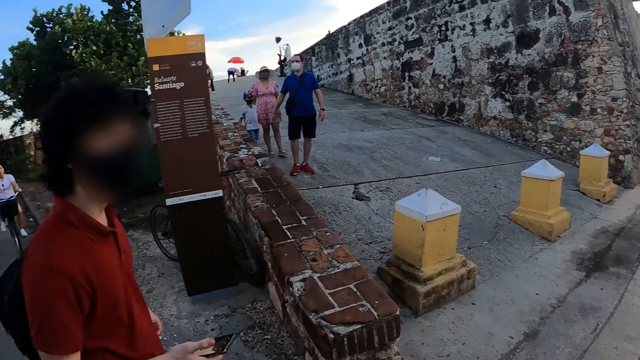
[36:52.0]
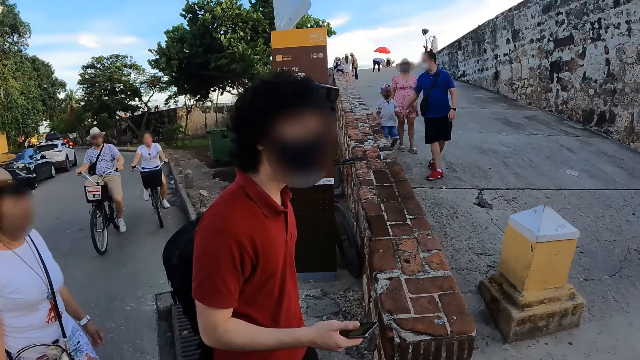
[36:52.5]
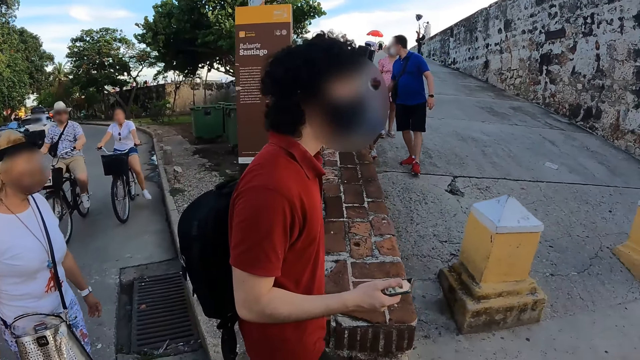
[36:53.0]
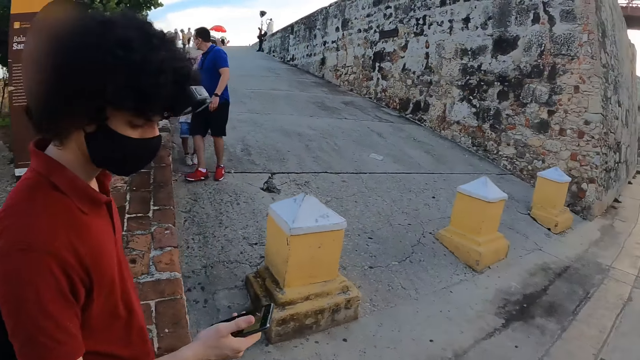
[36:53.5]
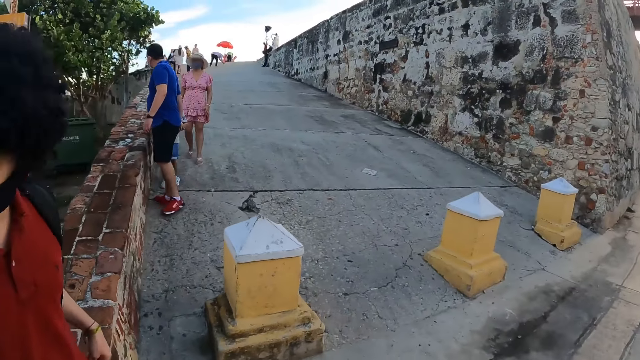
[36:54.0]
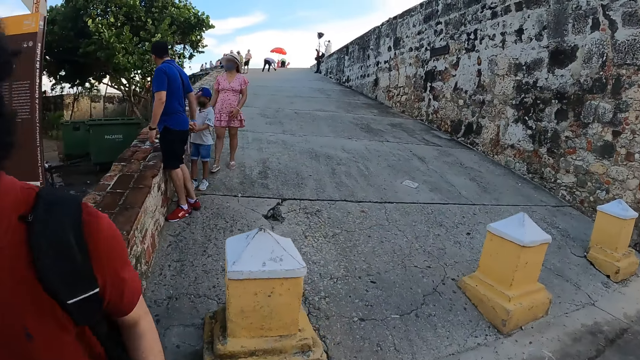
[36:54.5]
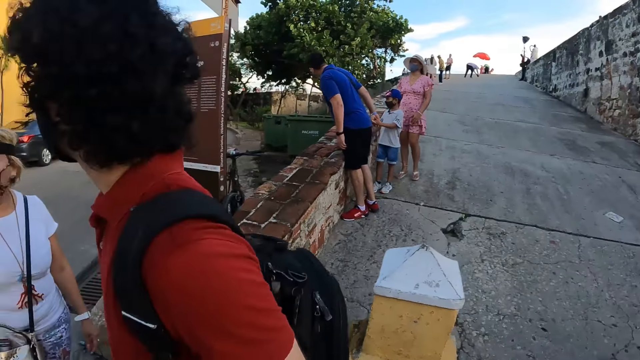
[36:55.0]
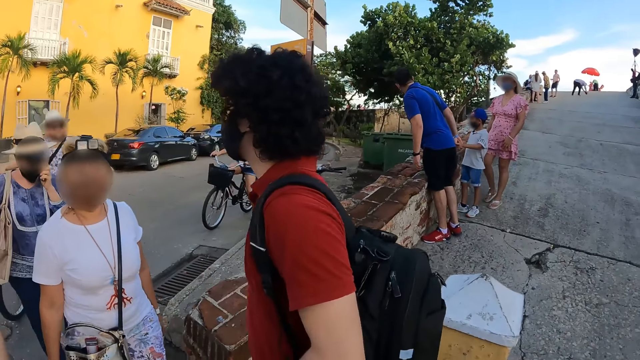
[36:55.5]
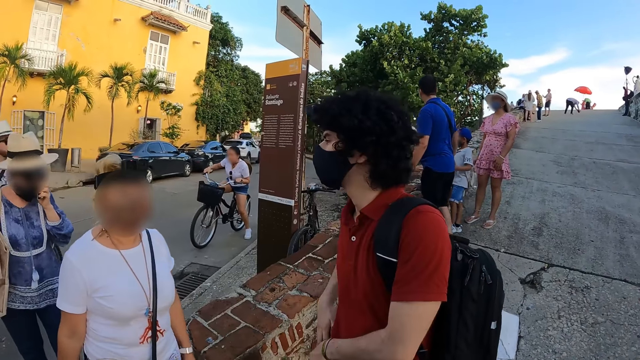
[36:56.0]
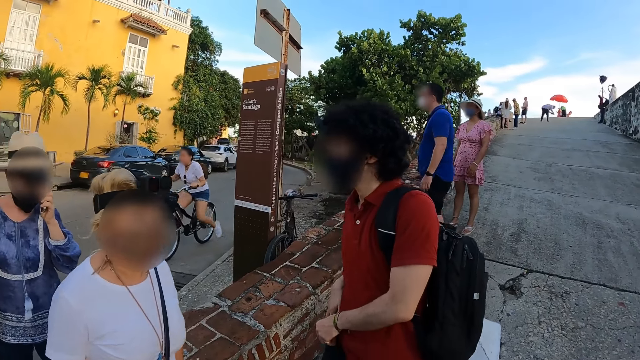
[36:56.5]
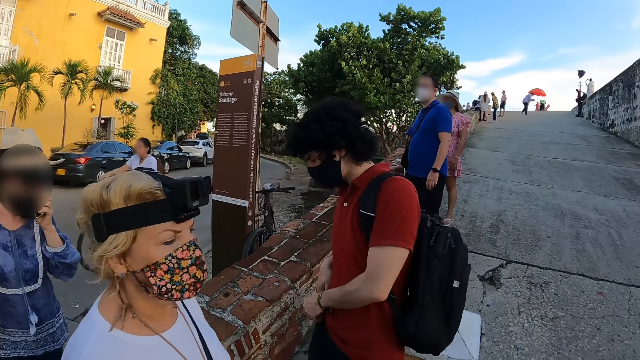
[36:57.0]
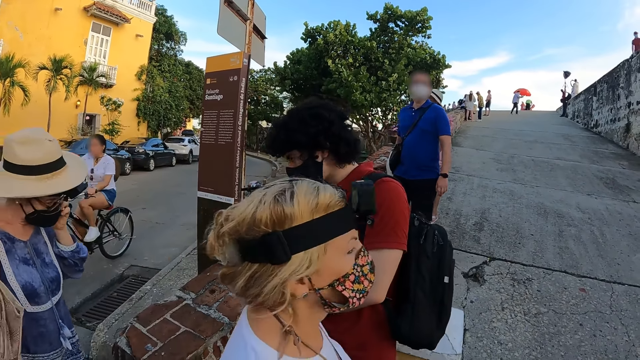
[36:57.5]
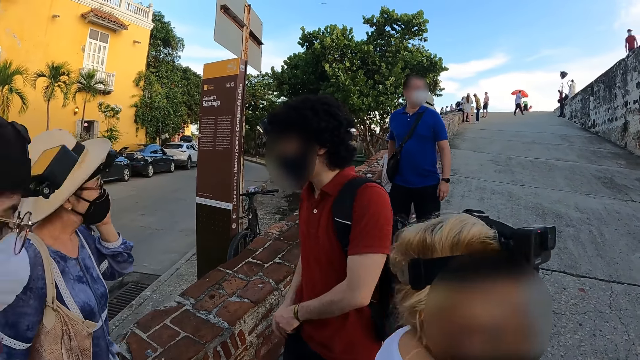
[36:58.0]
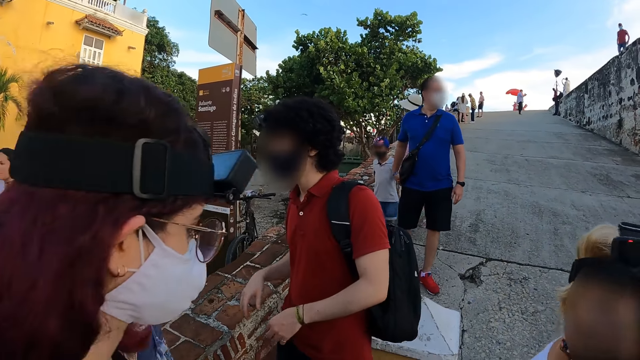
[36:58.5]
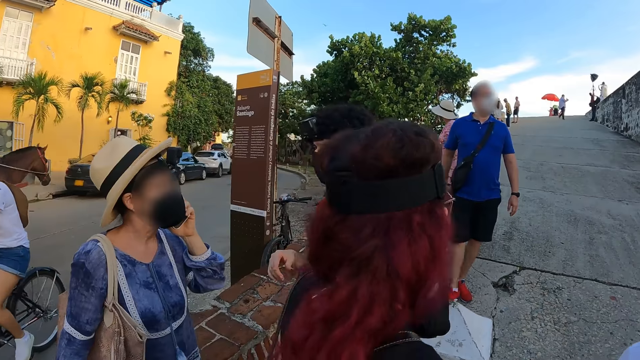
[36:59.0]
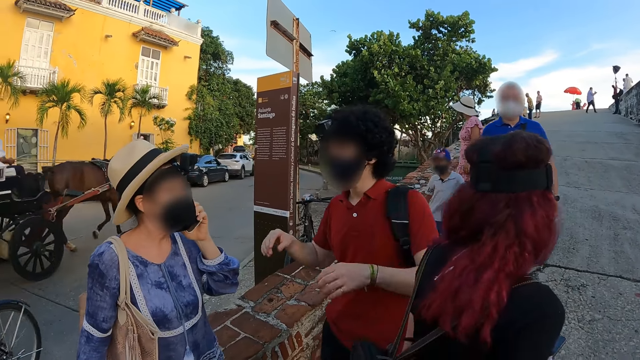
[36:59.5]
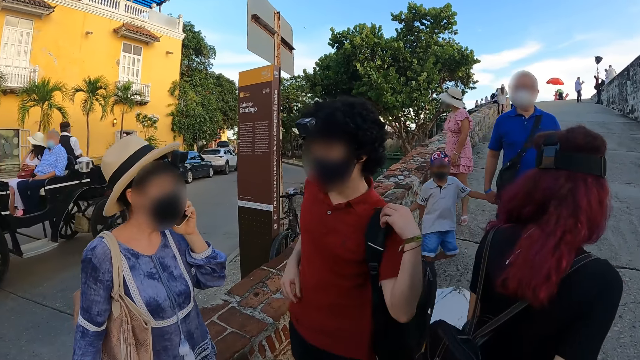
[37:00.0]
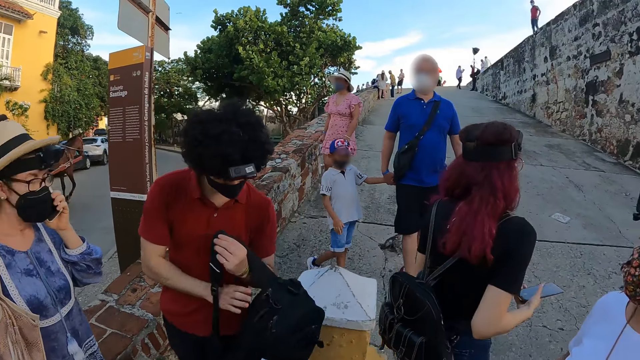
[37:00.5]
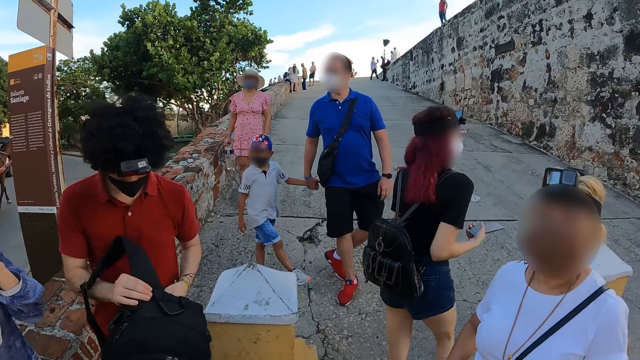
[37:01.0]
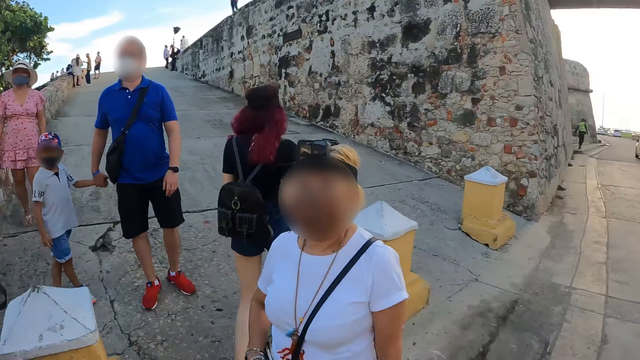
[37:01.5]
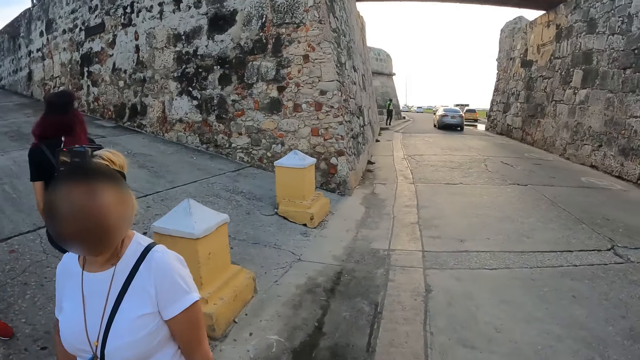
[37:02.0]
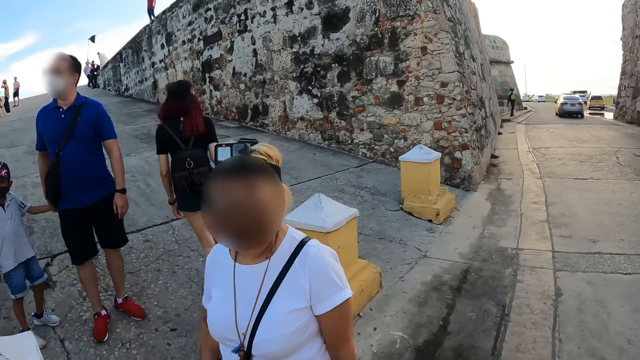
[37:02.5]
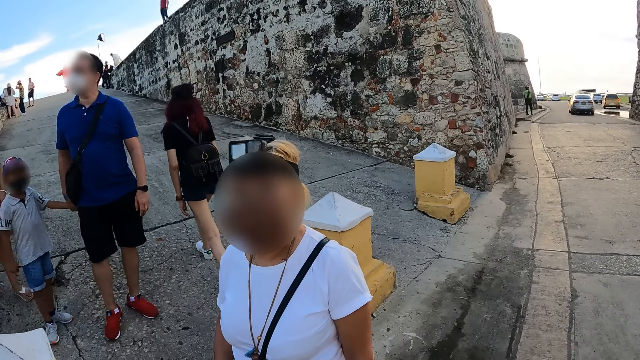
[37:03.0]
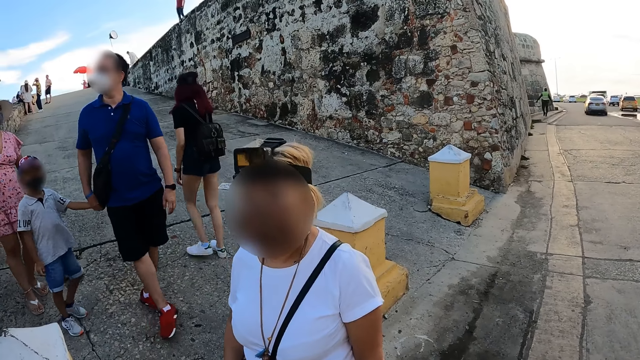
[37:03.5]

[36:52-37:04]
A man walks around the street. Another man interacts with a woman, another woman and a third woman. The second man holds a trousers' pocket with his left hand and drops the phone in the trousers' pocket with his right hand. He interacts with the second woman. The first woman walks up a bridge. The second man pulls down the bag from his back with his left hand. The first woman holds the phone with her right hand. The first man talks to a third man. The second man holds the bag with both hands. The third woman interacts with the camera wearer. The second man lifts the bag with both hands.

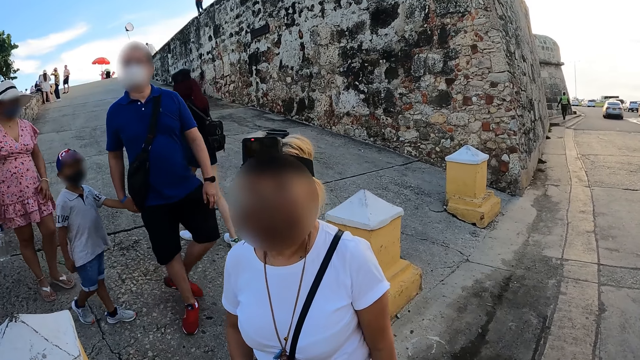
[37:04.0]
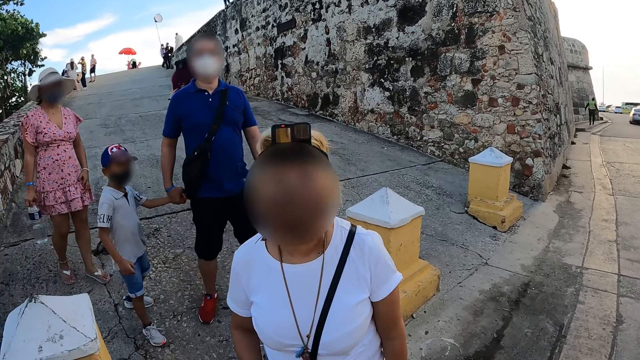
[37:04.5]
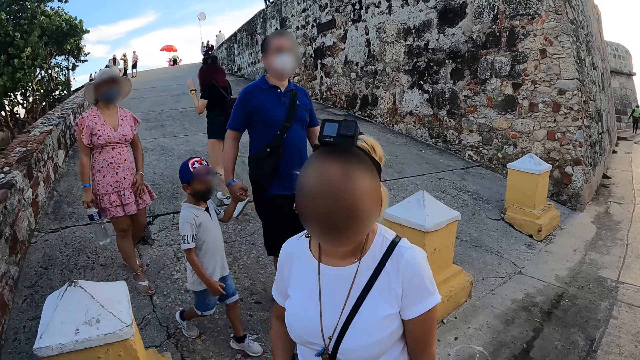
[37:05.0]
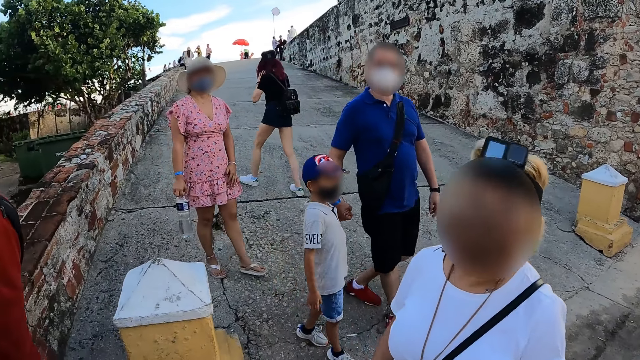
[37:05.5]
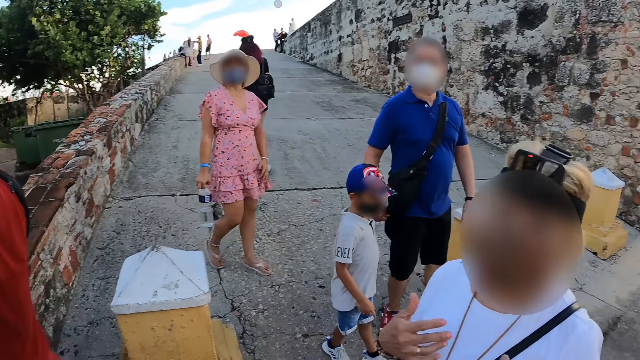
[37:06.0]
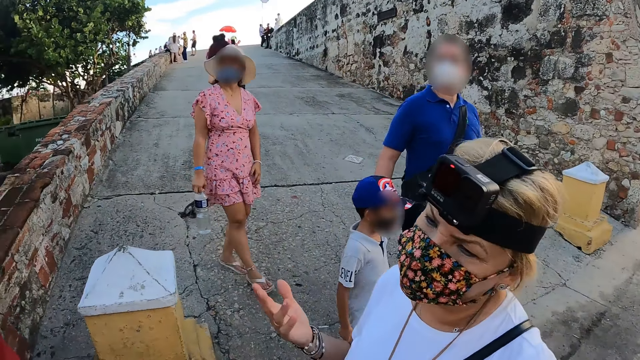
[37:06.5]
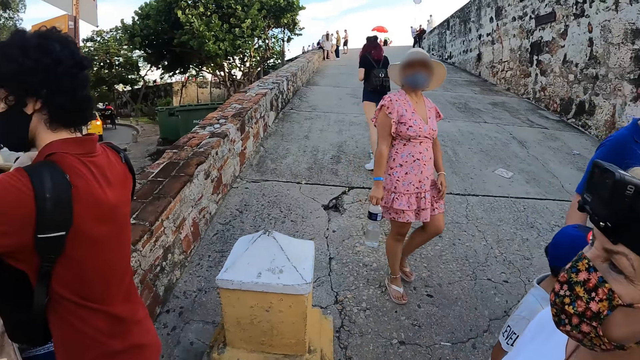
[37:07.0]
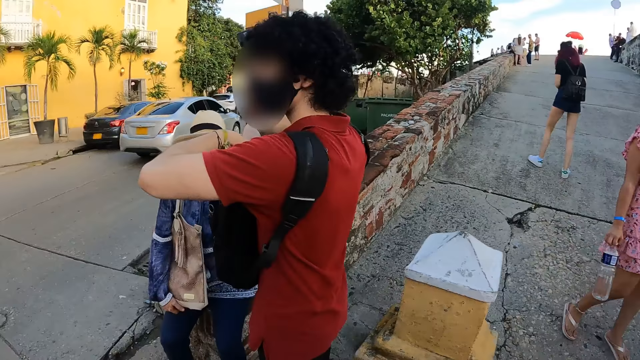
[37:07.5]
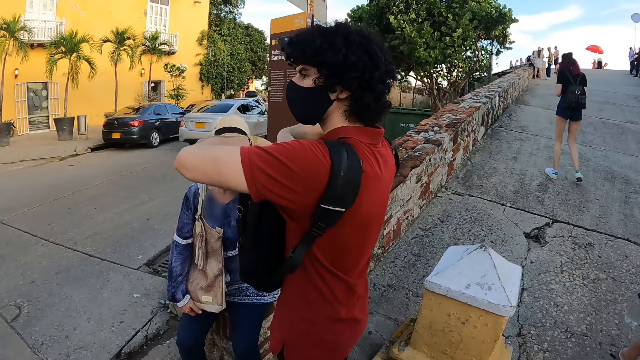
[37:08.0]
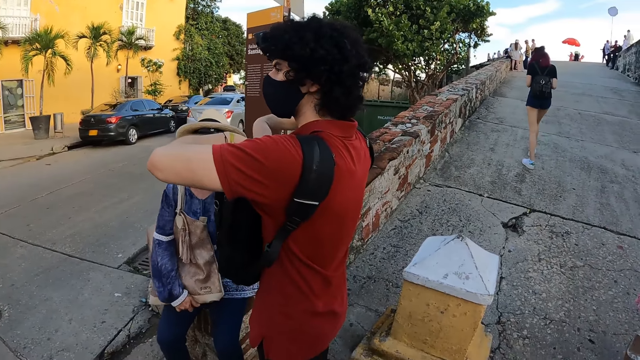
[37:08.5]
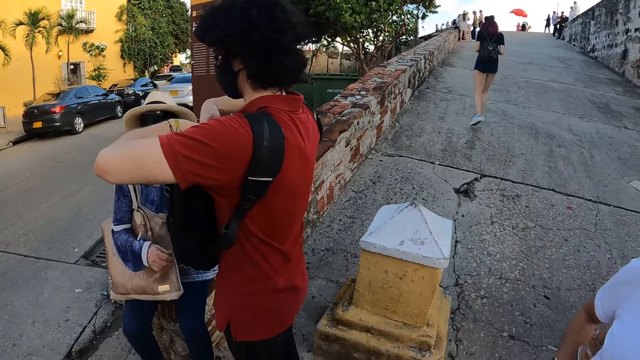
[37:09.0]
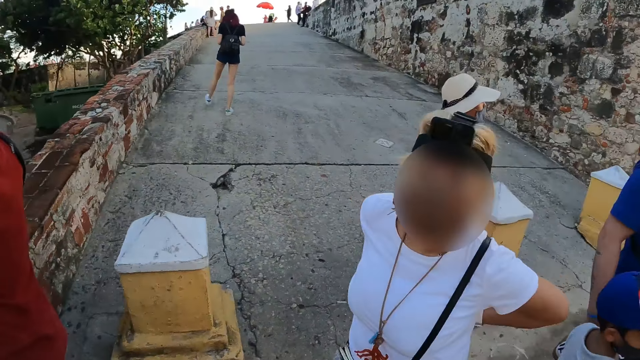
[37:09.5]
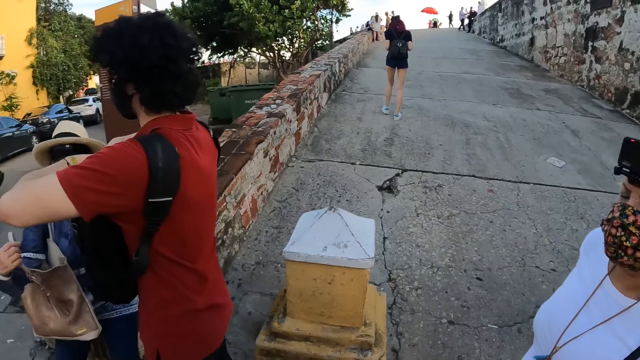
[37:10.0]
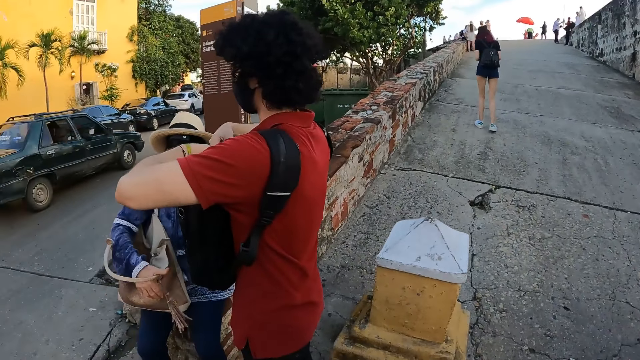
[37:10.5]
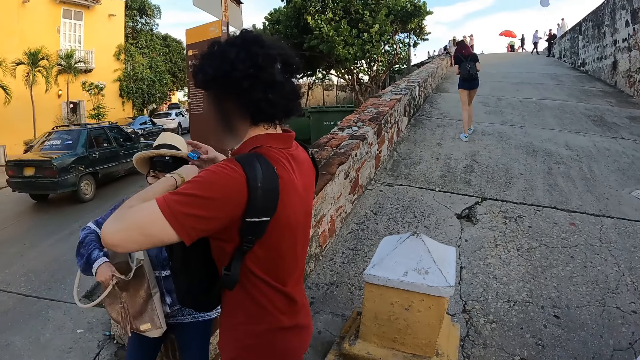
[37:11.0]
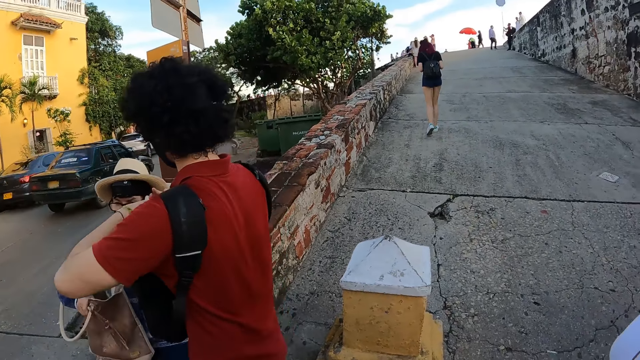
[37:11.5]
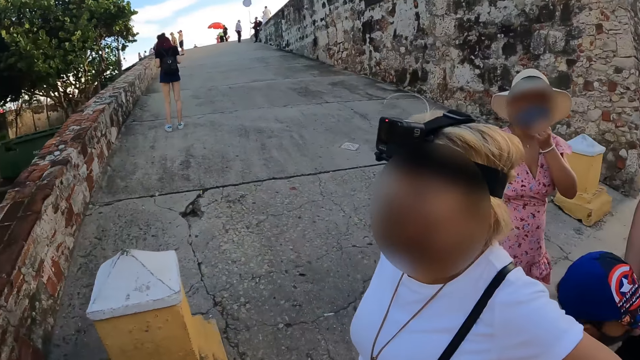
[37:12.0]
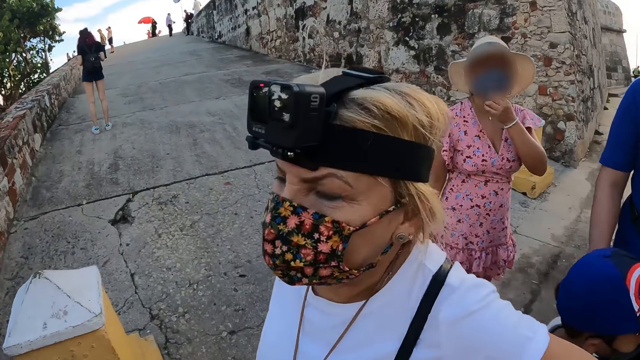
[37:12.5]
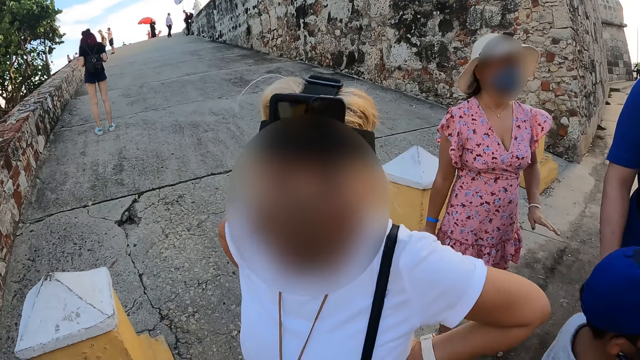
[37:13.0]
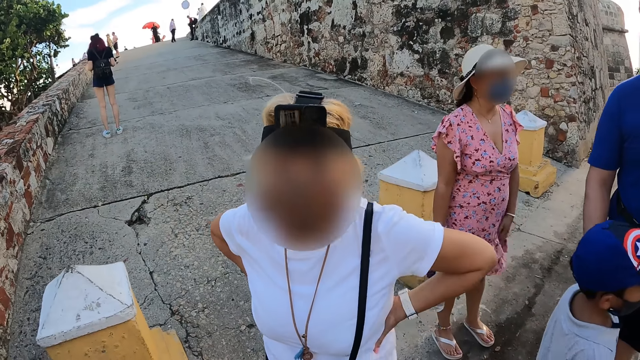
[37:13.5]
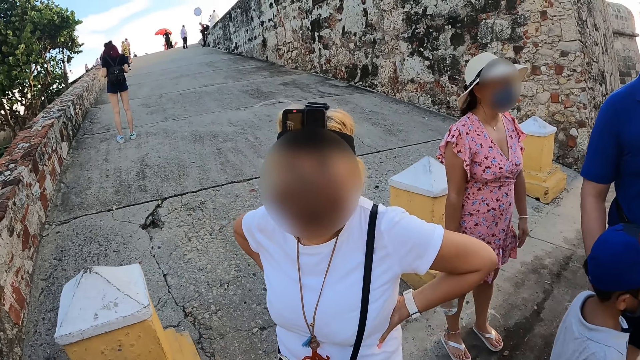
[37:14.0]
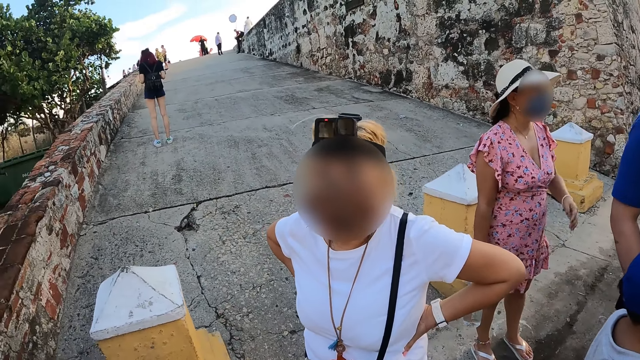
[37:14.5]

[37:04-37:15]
The camera wearer talks to a man. A woman gesticulates with both hands. Another man puts both hands in the bag. The first woman places both hands akimbo. Another woman adjusts the bag with her right hand. The second man takes a token from the bag with his right hand. The camera wearer stares at a third man. A third woman adjusts a facemask with her left hand. She gesticulates with her left hand.
